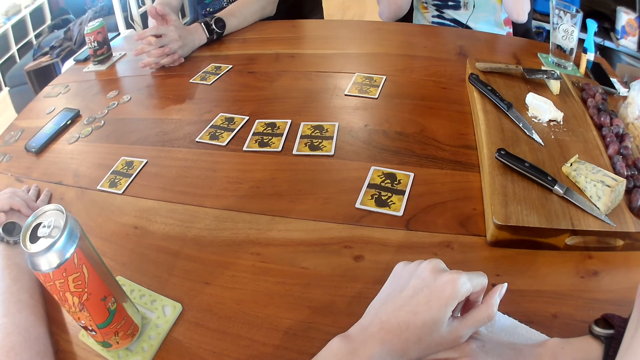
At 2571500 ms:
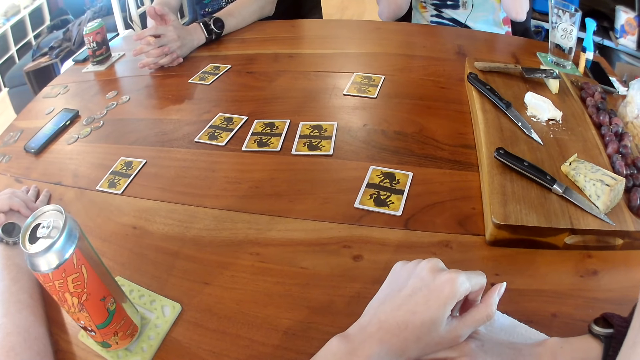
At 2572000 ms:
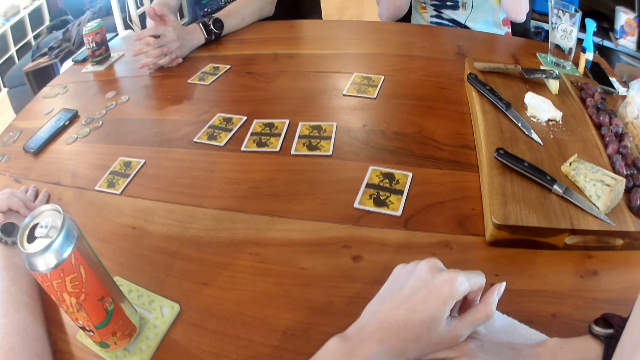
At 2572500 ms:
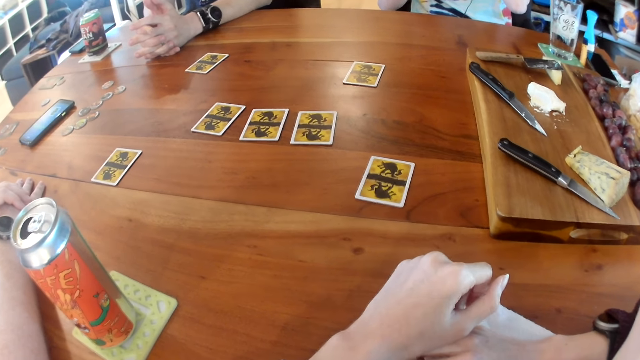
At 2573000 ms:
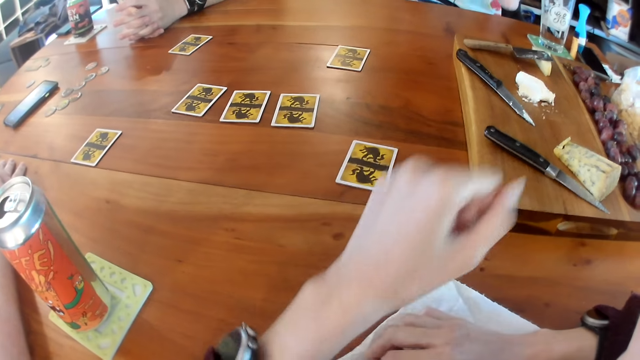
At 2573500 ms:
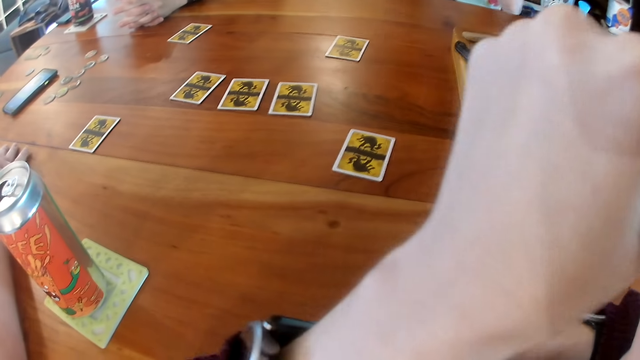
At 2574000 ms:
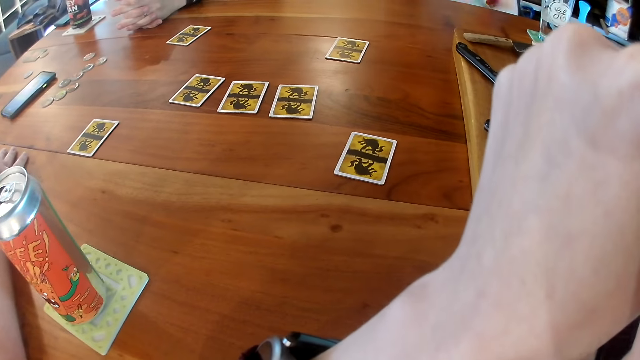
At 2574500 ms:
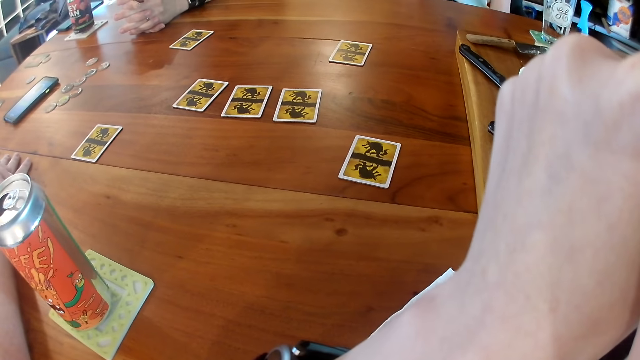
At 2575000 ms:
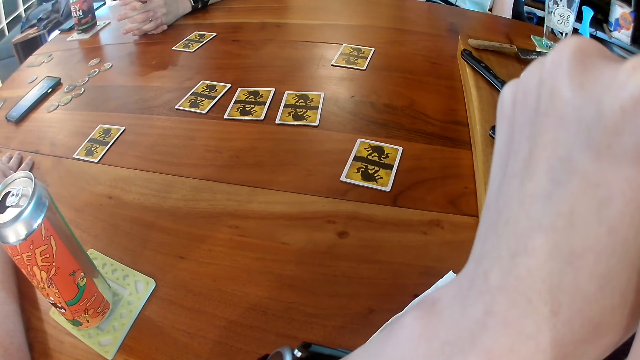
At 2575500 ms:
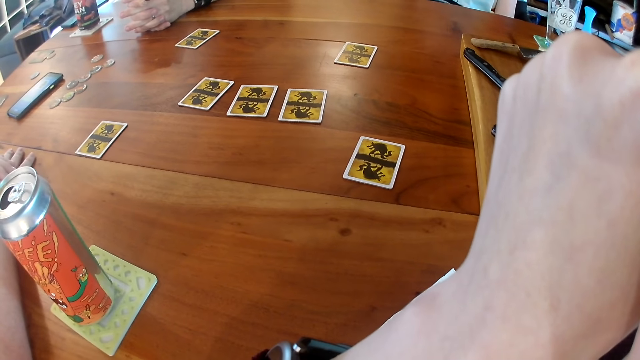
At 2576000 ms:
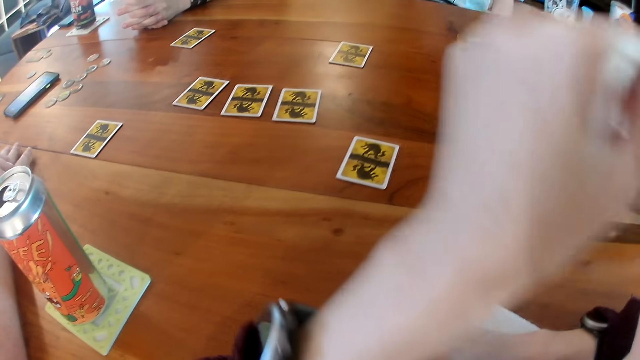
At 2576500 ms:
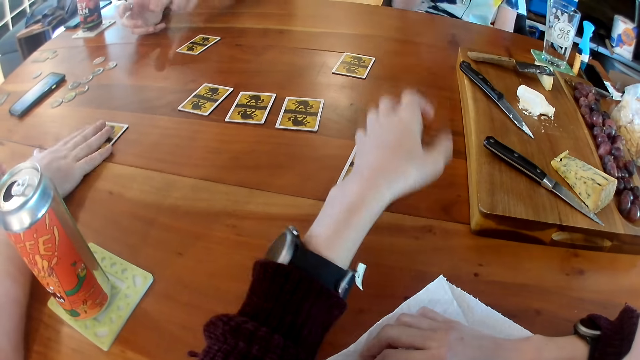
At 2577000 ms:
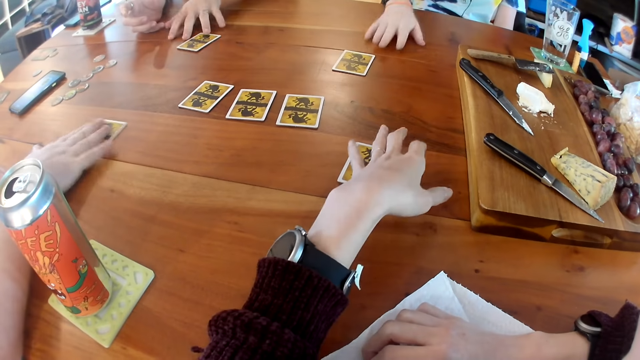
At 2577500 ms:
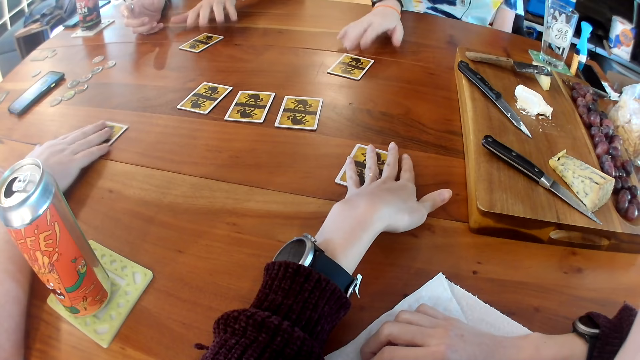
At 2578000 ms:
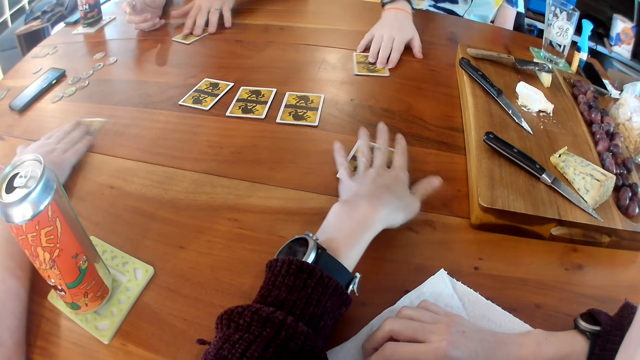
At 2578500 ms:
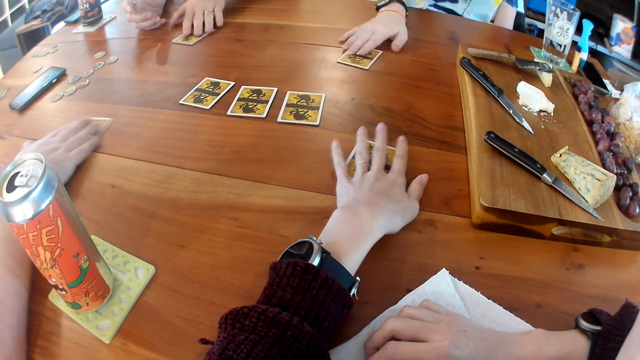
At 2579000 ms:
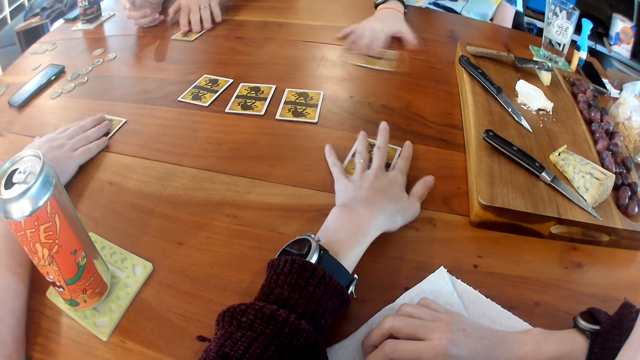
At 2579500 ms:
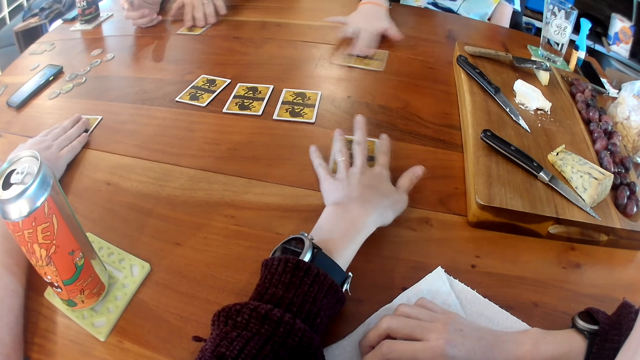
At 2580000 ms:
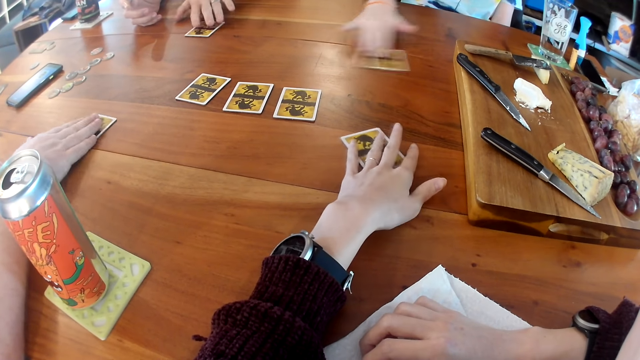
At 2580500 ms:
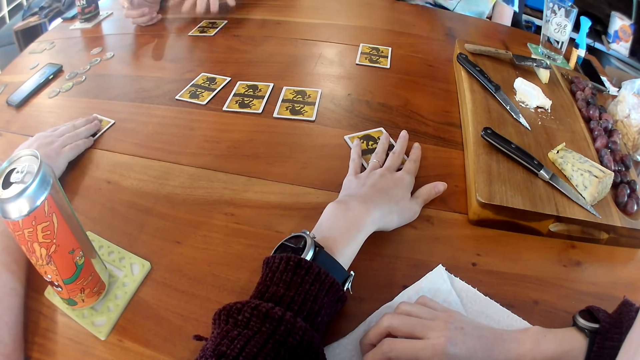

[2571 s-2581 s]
The camera wearer touches the face. She raises her left hand to her face. A man touches a card on the table with his right hand. A woman places her right hand on the table. Another man touches a card on the table with his left hand. The first man moves the card on the table with his right hand. The camera wearer touches a card on the table with her left hand. The woman touches a card on the table with her right hand. The other man moves the card on the table with his left hand. The woman rubs a card on the table. The first man rubs a card on the table. The other man rubs a card on the table. The camera wearer rubs a card on the table. The woman moves the card on the table with her right hand.

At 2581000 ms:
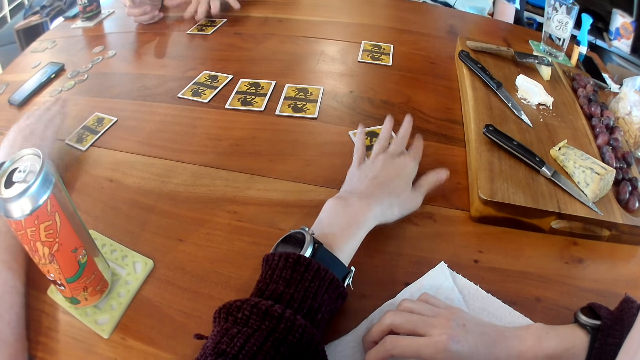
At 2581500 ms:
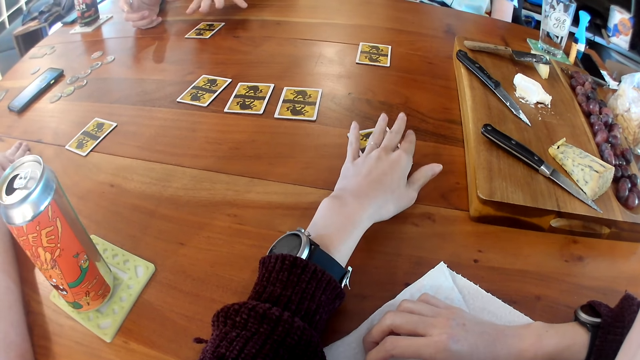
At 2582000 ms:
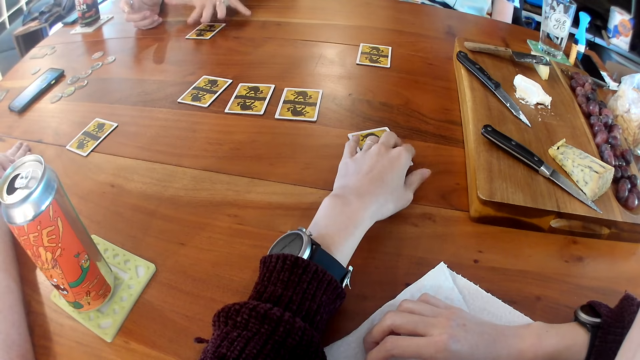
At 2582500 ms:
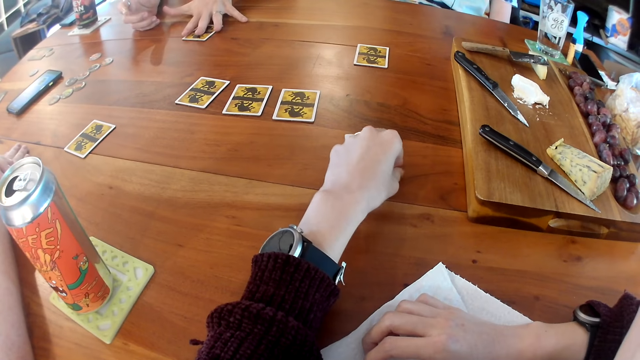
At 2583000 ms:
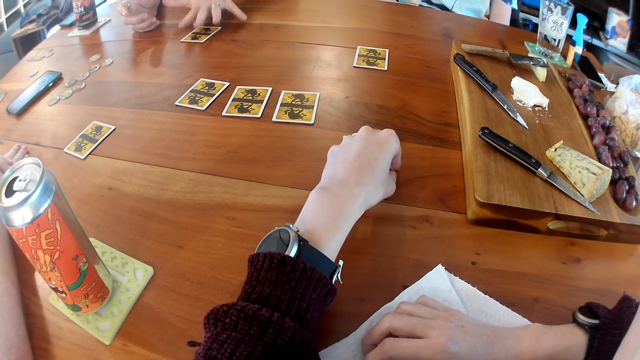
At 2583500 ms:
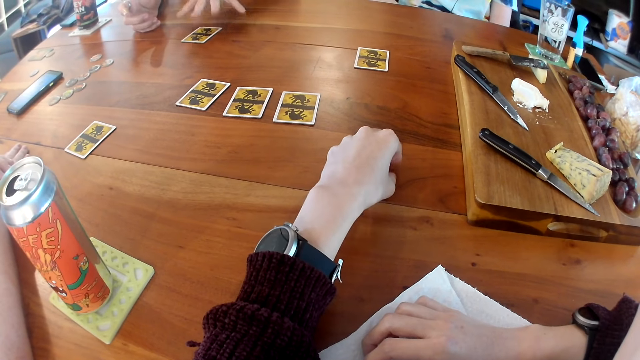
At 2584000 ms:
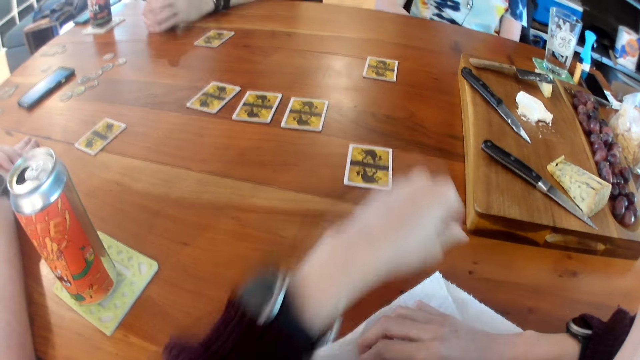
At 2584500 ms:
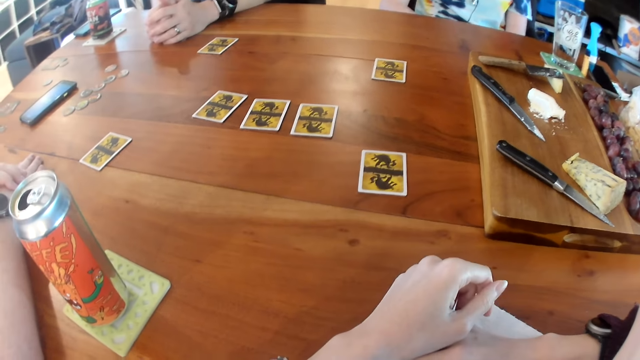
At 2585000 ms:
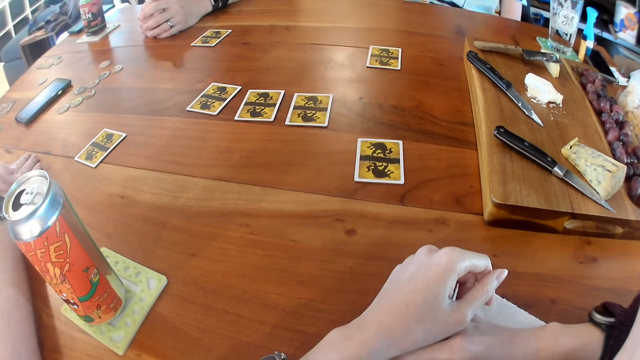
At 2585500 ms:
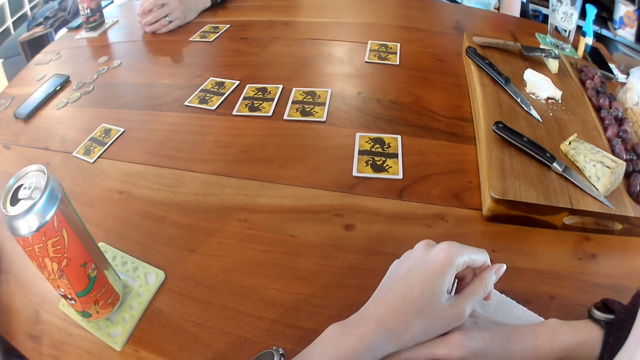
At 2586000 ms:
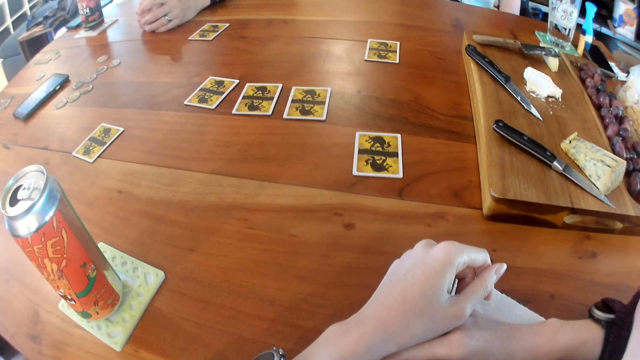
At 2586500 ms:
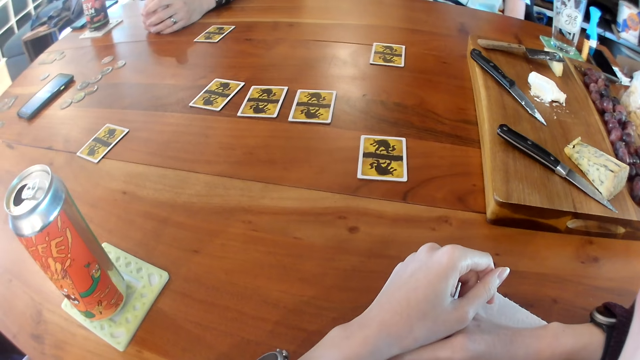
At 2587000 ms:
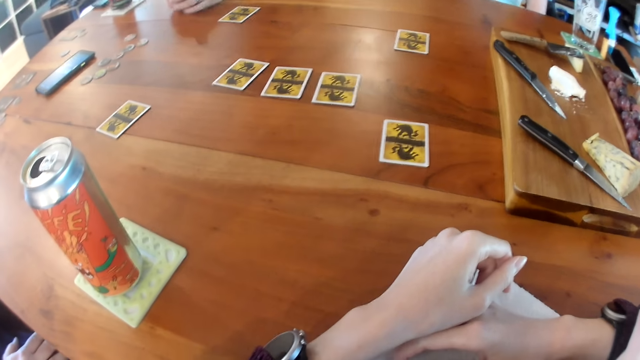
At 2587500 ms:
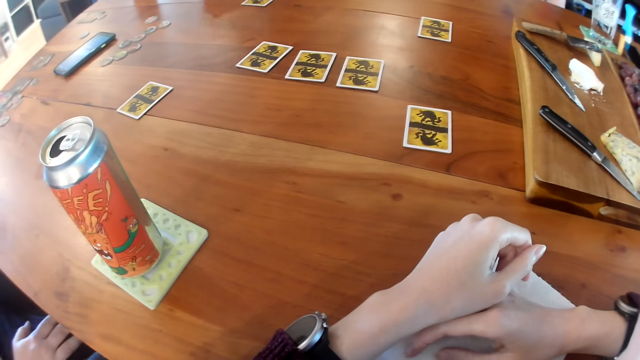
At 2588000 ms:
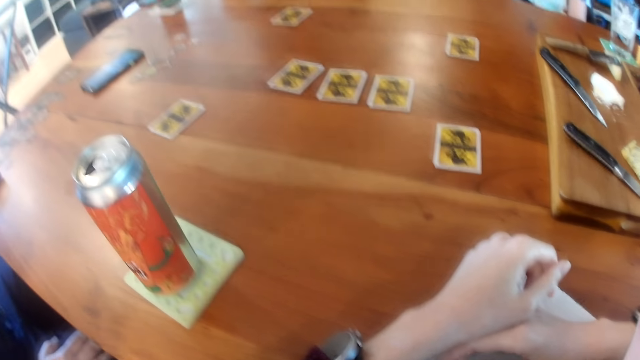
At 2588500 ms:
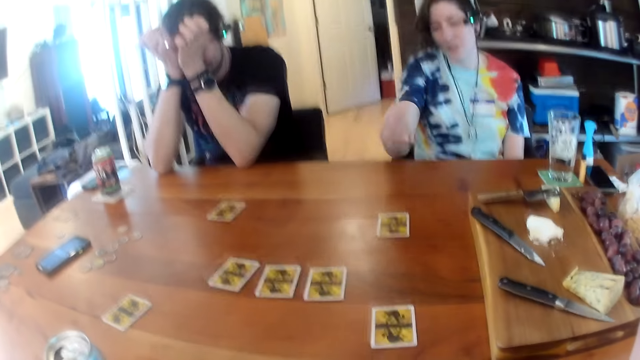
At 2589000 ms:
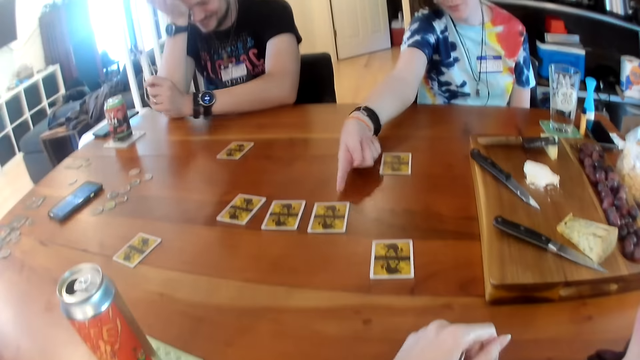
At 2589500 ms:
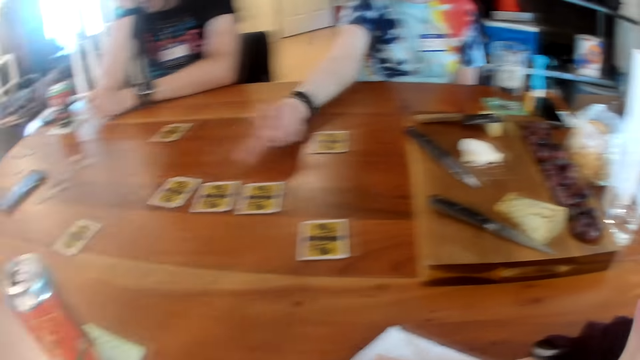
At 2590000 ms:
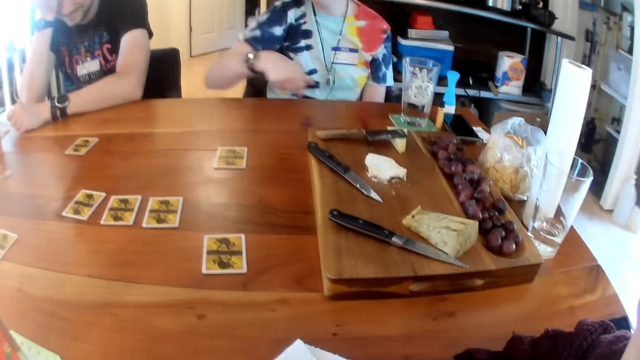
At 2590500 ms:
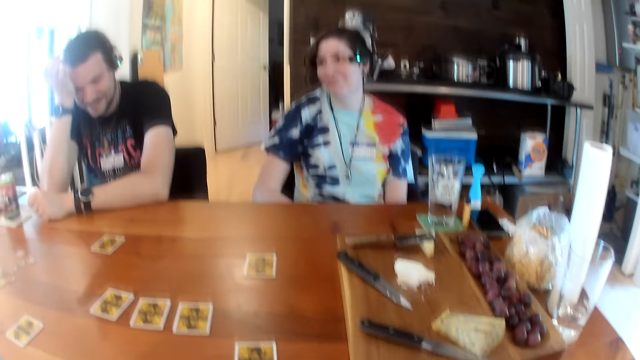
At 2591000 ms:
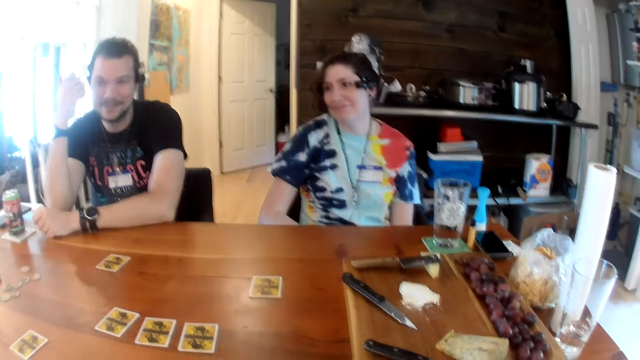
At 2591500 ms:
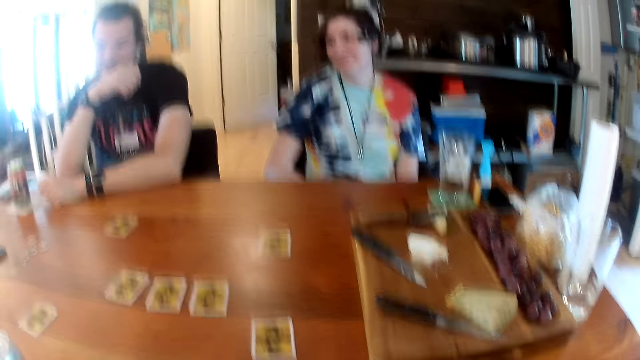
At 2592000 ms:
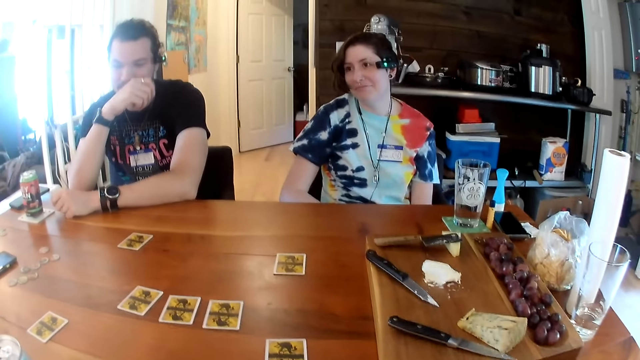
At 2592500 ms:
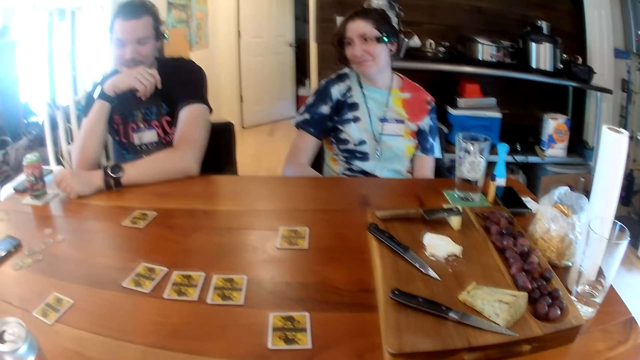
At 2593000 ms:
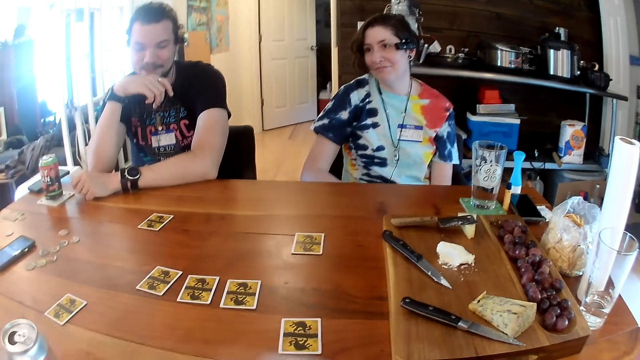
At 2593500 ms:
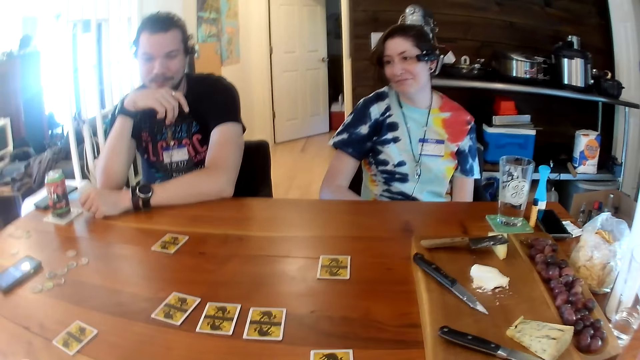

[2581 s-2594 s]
A man taps the card on the table with his left hand. The man folds his hands together on the table. The man taps the card on the table with his left hand. The camera wearer holds a card on the table with her left hand. She looks around. The first man folds his hands together on the table. The camera wearer converses with another man, converses with a woman and interacts with the first man. The woman converses with the camera wearer, the other man and the first man. The first man rubs his eyes with both hands and drops his left hand. The woman points at a card on the table with her right index finger. The camera wearer adjusts a camera. The first man touches the face. The first man rubs his face with his right hand. The first man interacts with the woman. The first man converses with the woman.
